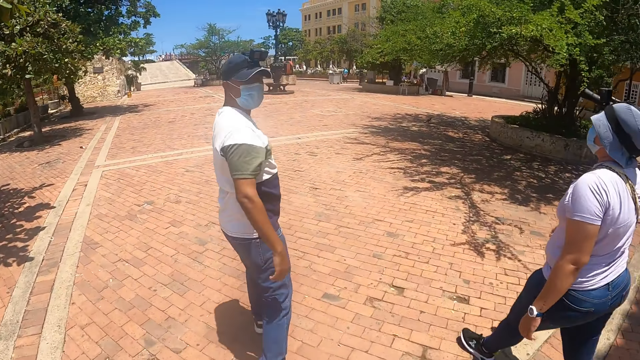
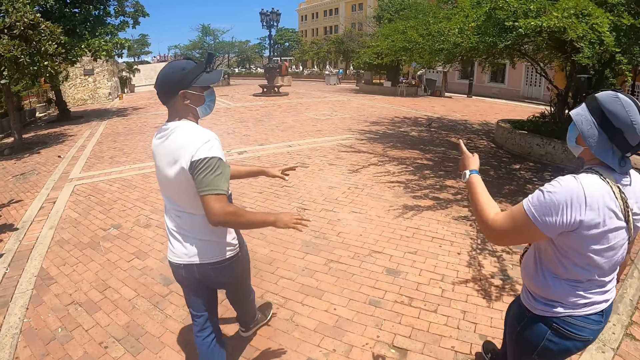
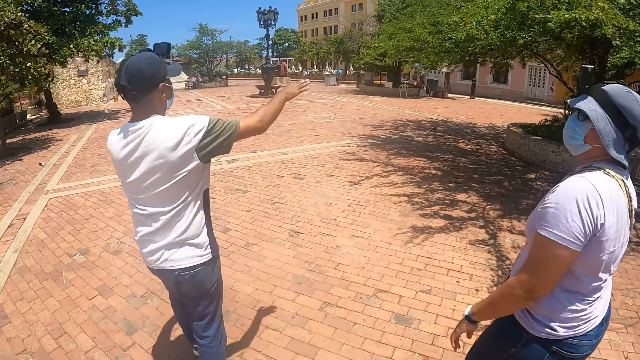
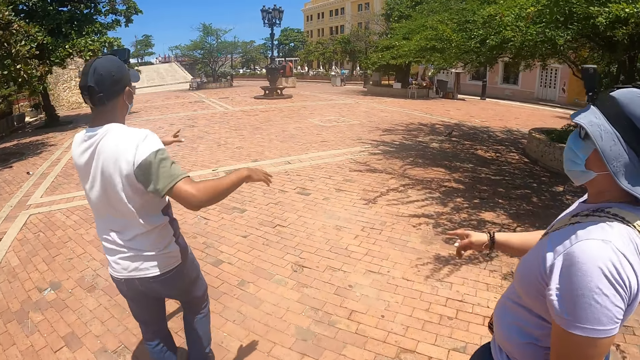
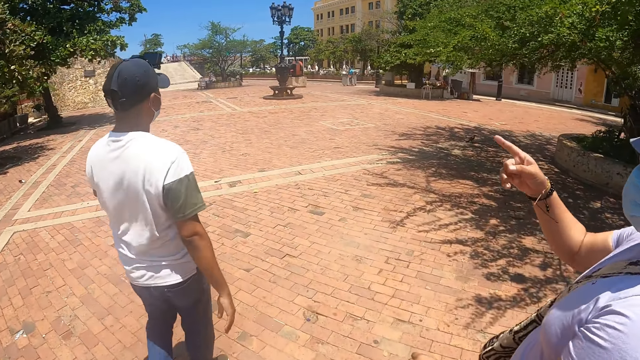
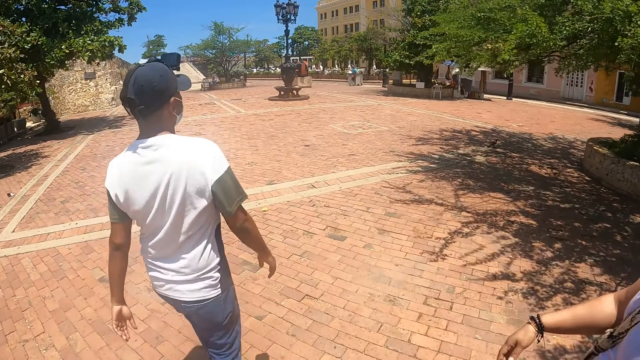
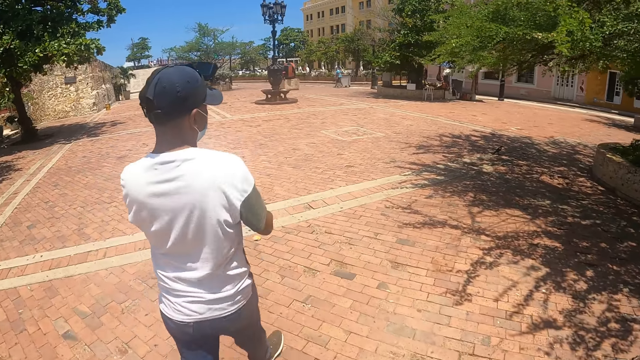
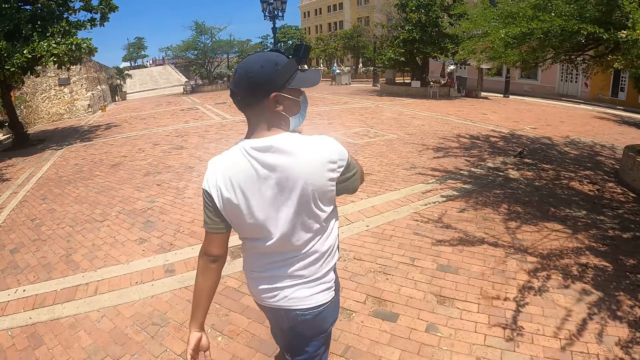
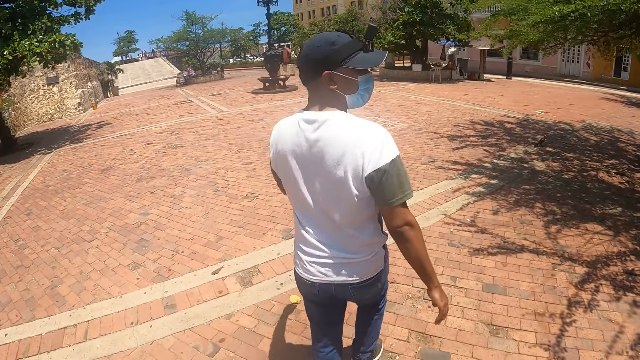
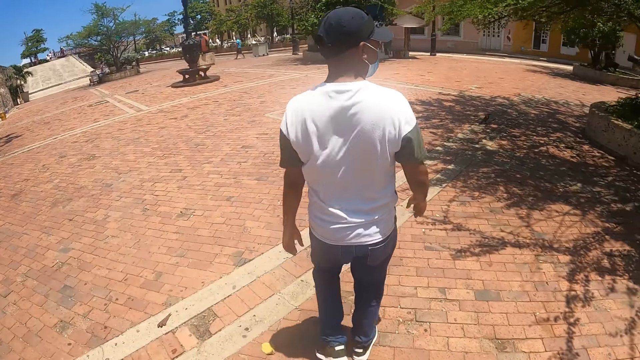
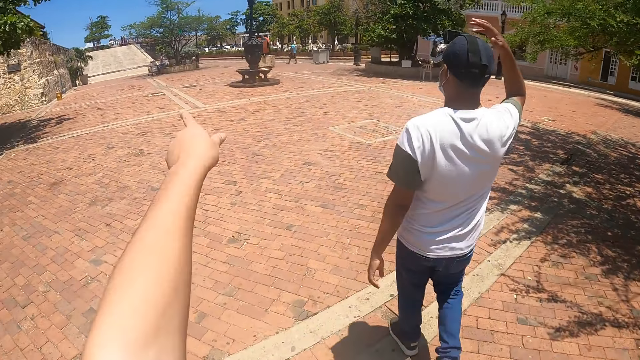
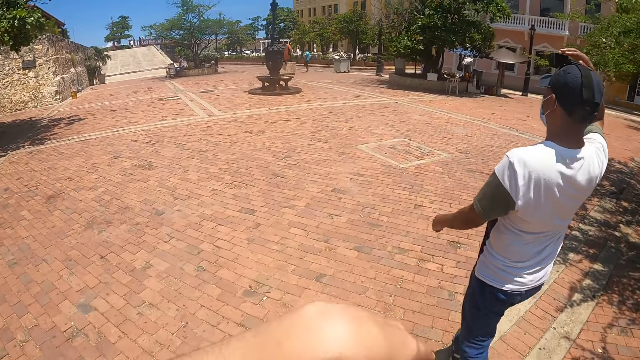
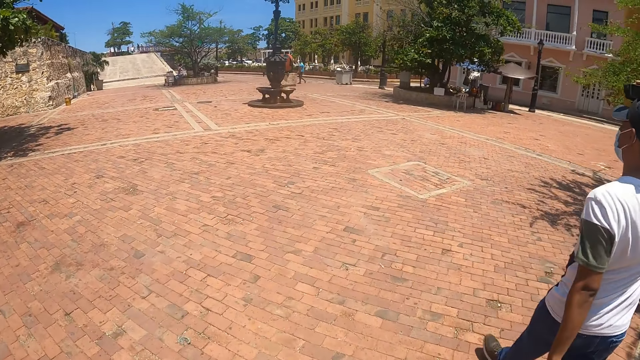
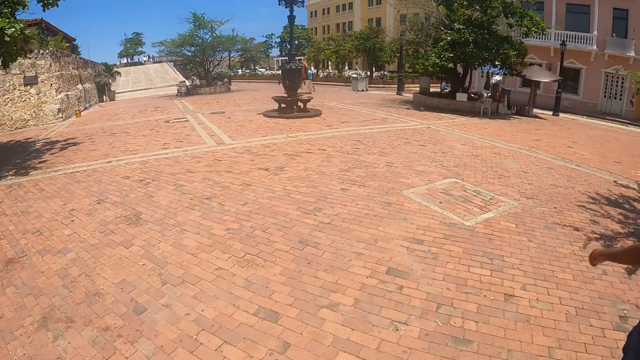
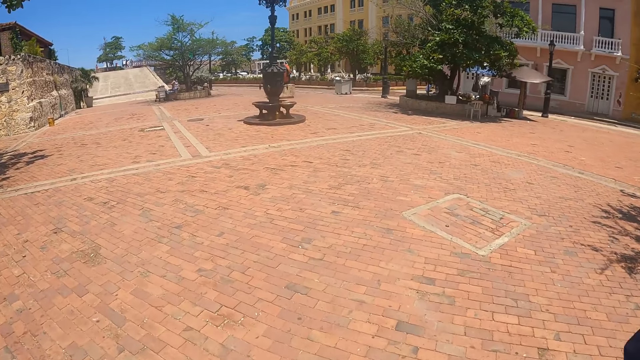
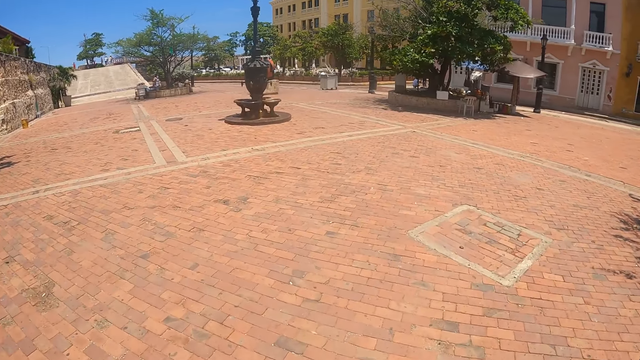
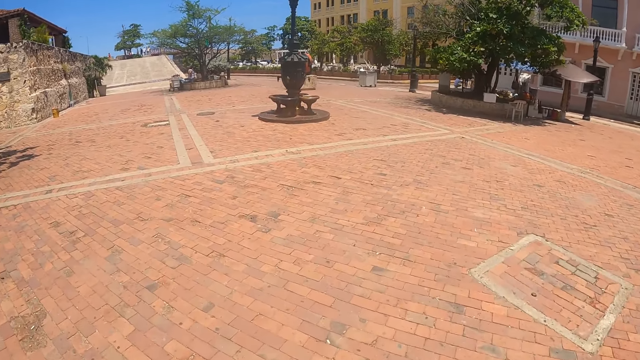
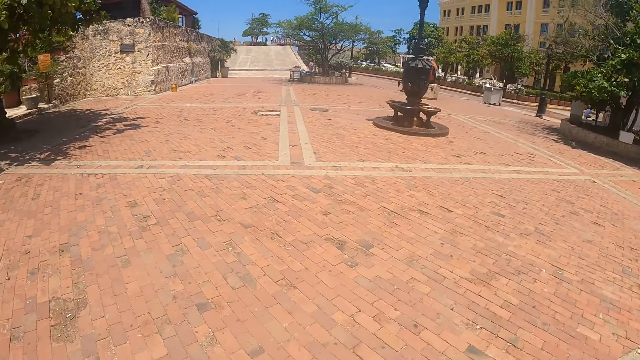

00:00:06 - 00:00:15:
A man looks at the camera wearer. The man lowers his hand. The camera wearer walks on the pavement. The man gestures to a woman. The woman gestures to the man. The woman lowers her hand. The camera wearer walks on the pavement. The woman gestures to the camera wearer. The man lowers his hands. The man gestures to the woman. The woman lowers her hand. The man, the woman and the camera wearer walk around the parking lot. The camera wearer gestures to the woman. The man adjusts the head camera. The camera wearer walks on the pavement. They lower their hand. They walk around.

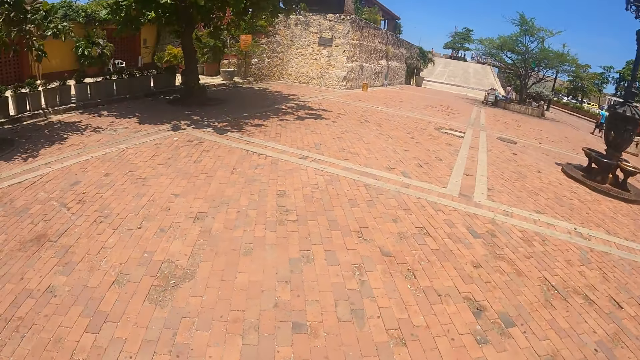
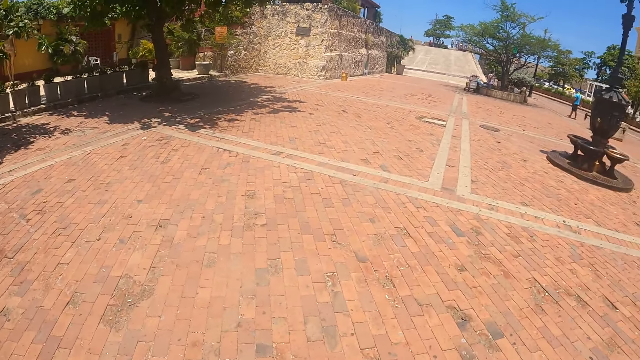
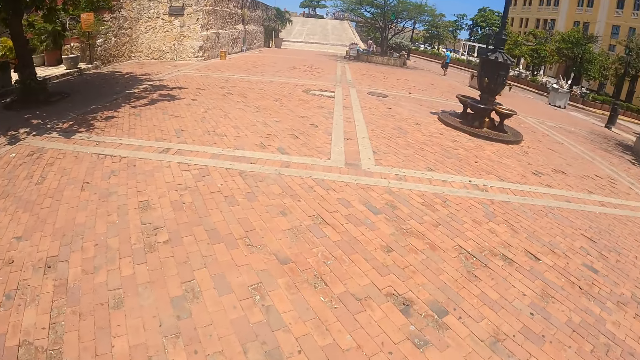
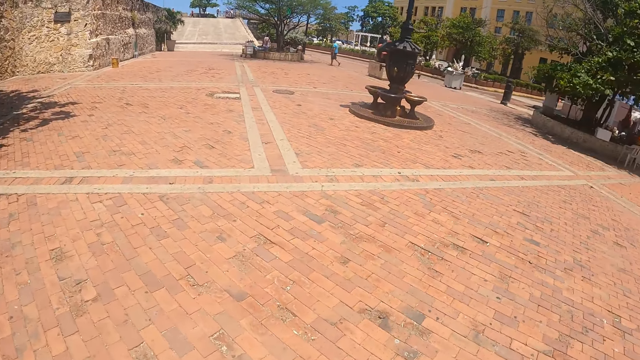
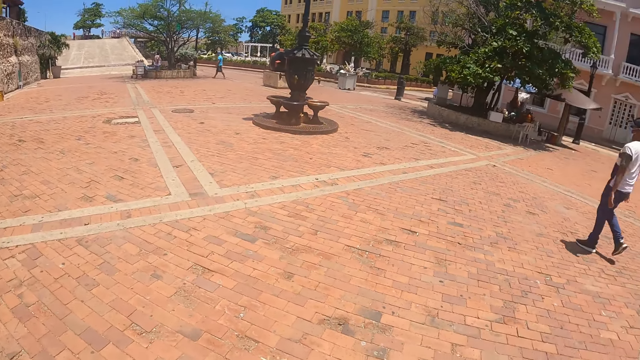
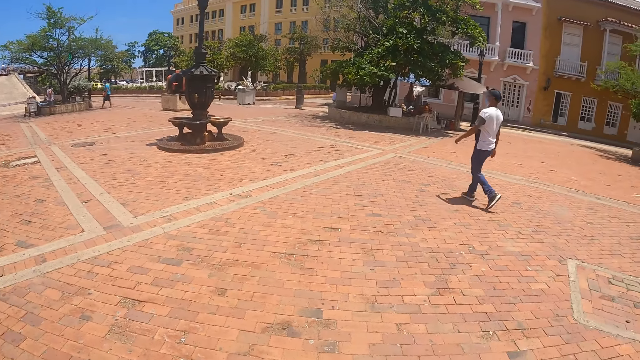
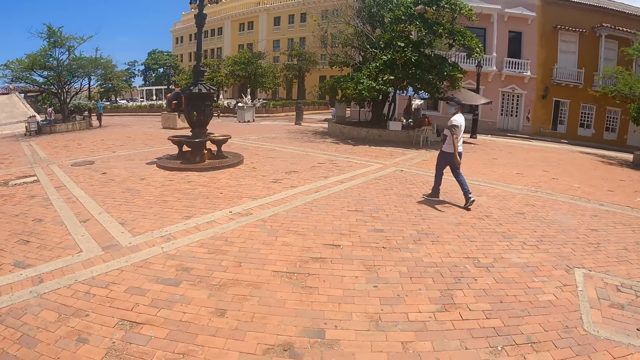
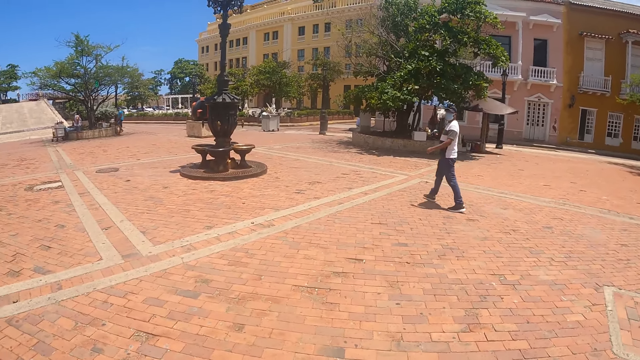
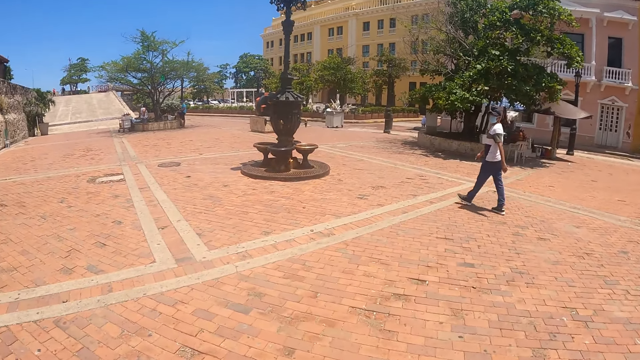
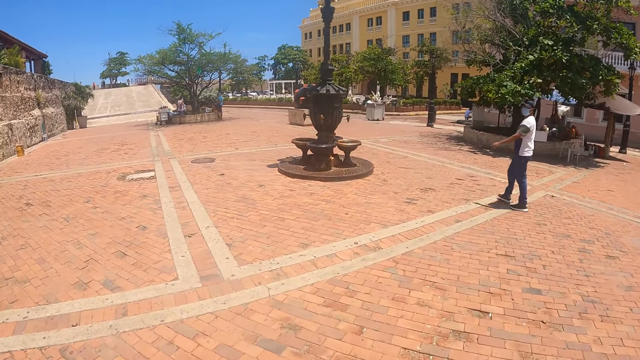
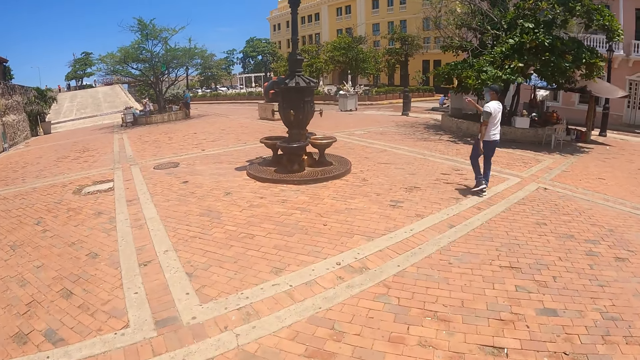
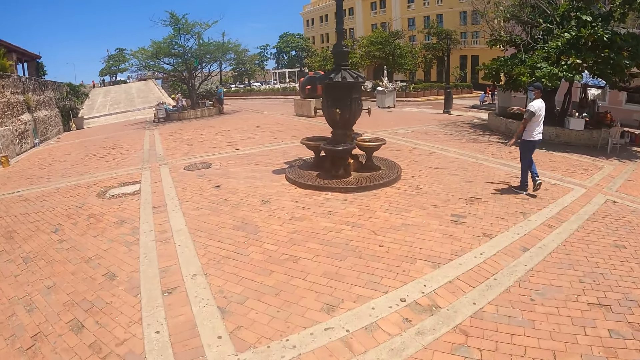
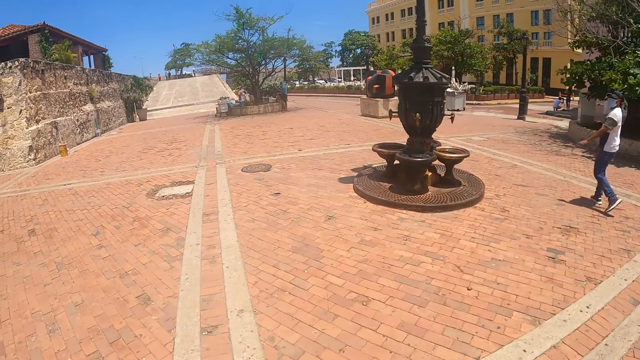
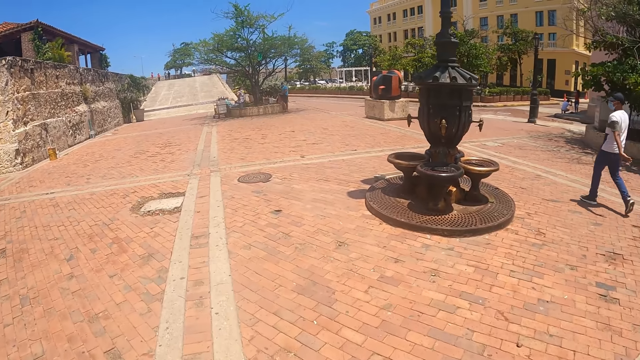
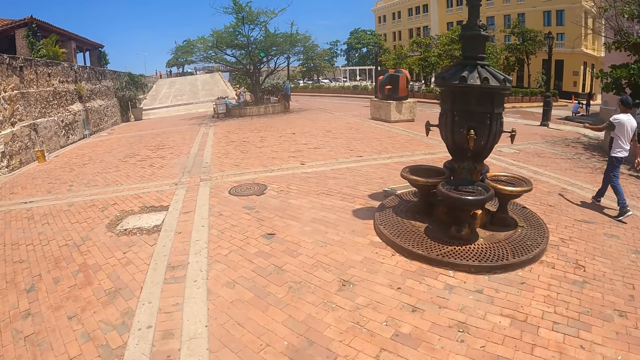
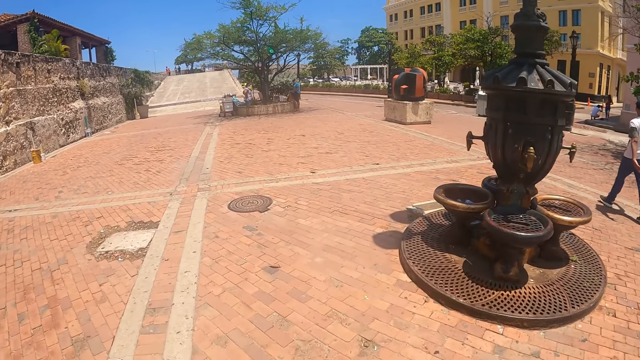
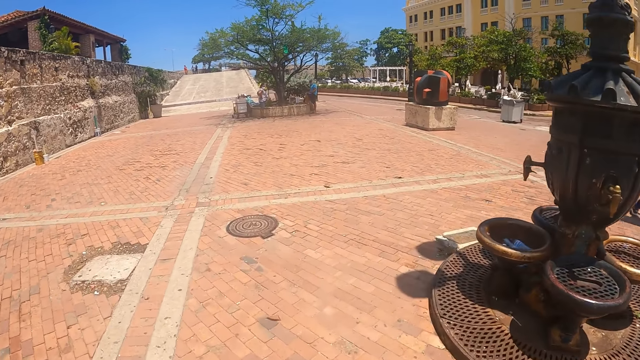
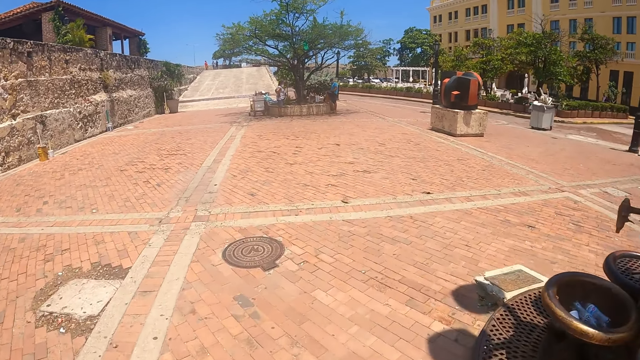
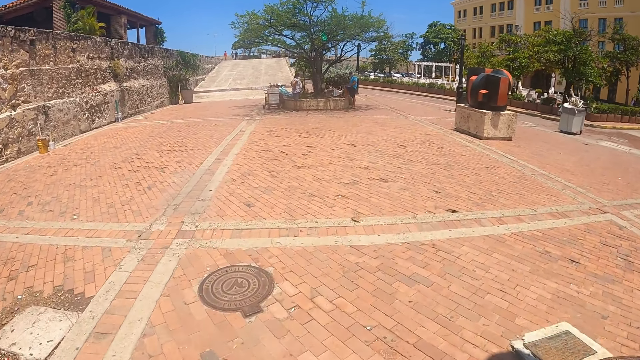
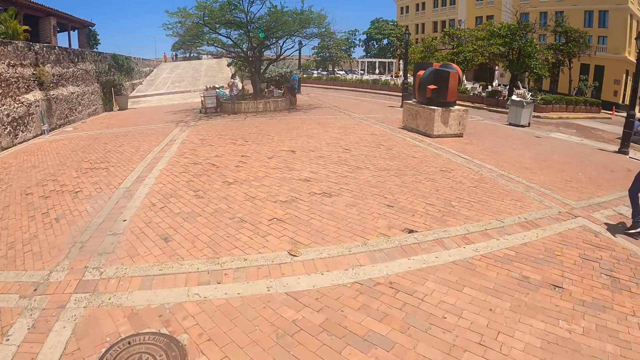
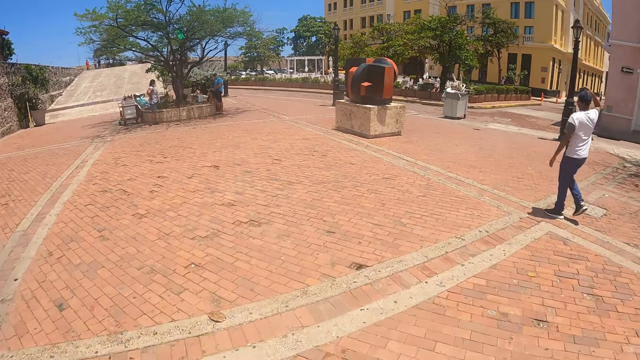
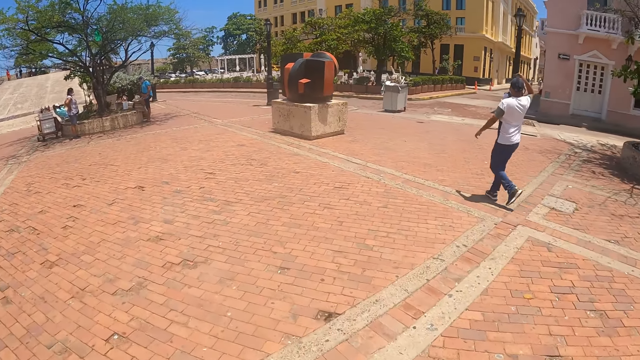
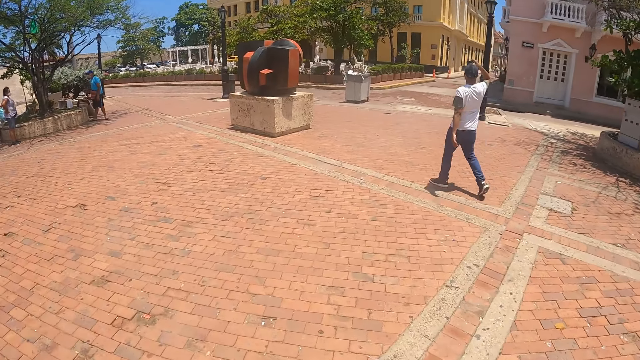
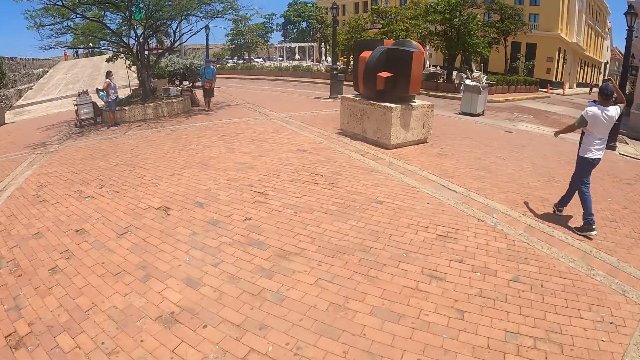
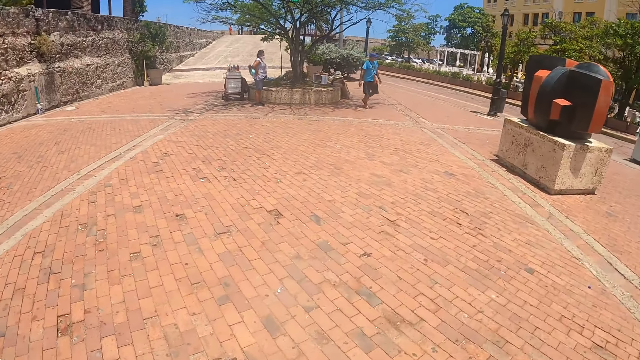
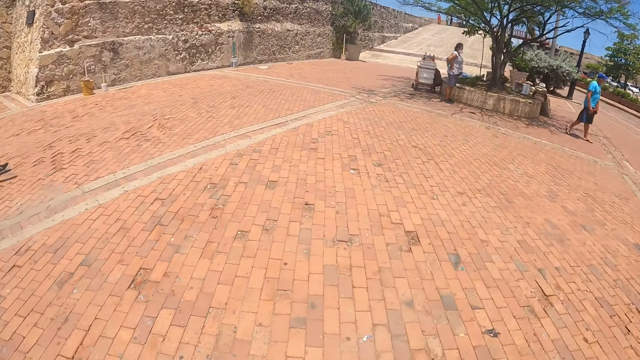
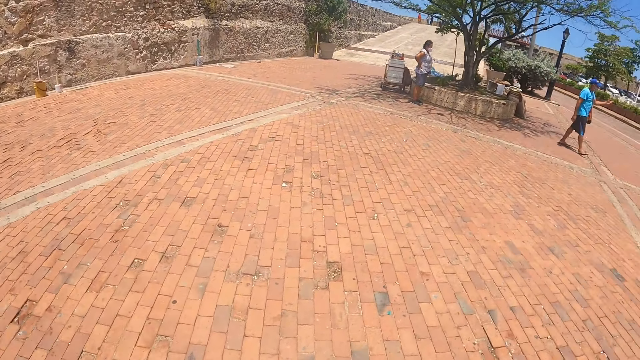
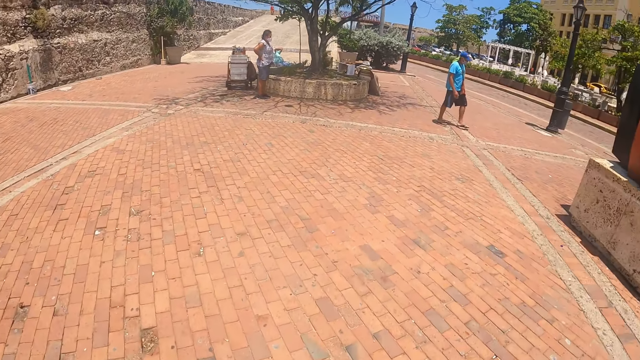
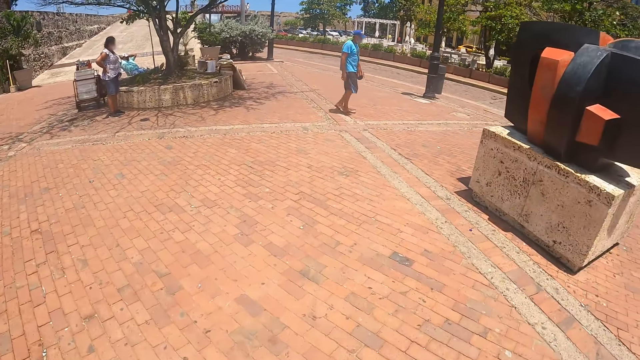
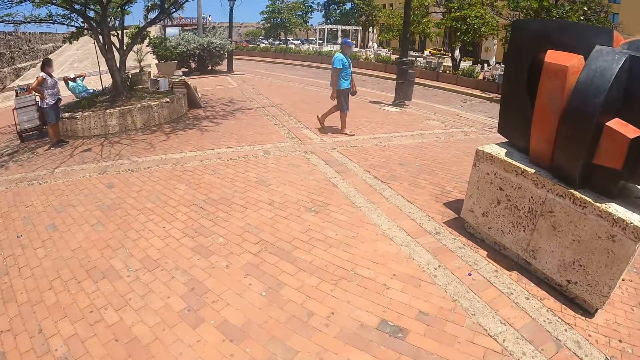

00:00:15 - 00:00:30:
The camera wearer walks on the pavement. They look around. A man walks around with the camera wearer on the pavement. The man looks around. The camera wearer walks on the pavement. The man gestures to the camera wearer. The camera wearer lowers their hand. The man walks around with the camera wearer on the pavement. The man adjusts the camera. The camera wearer walks on the pavement. They look around. Another person walks around the parking lot. A woman walks around with the camera wearer on the pavement. The camera wearer looks around. They walk on the pavement. Another person holds their waist in the parking lot shade.
